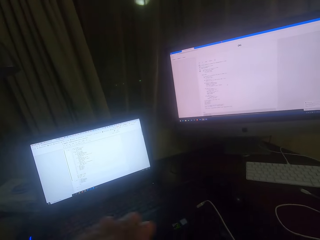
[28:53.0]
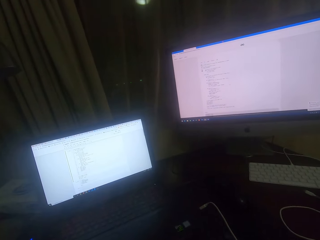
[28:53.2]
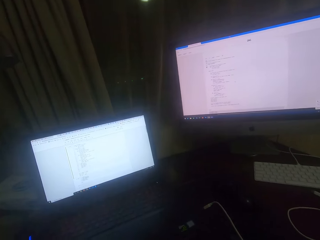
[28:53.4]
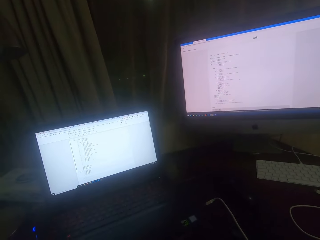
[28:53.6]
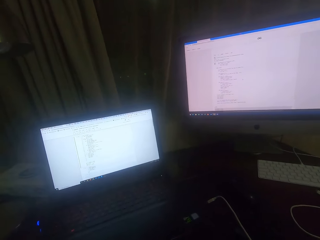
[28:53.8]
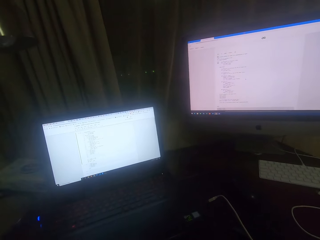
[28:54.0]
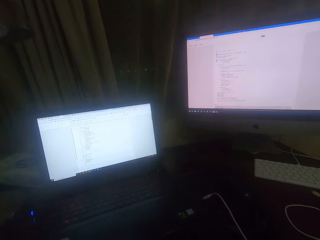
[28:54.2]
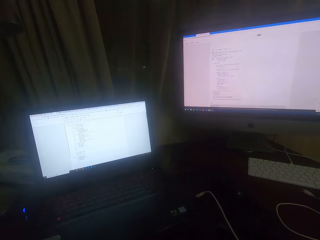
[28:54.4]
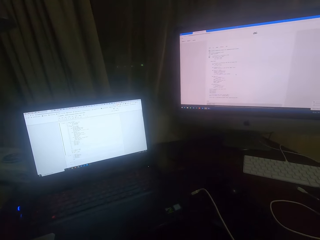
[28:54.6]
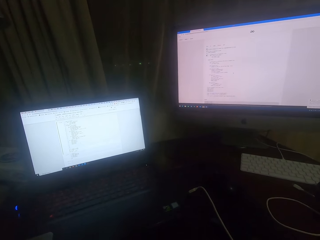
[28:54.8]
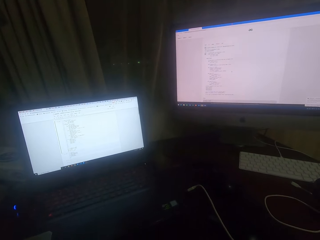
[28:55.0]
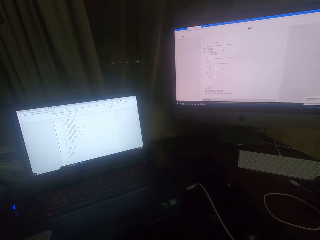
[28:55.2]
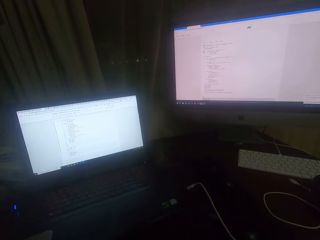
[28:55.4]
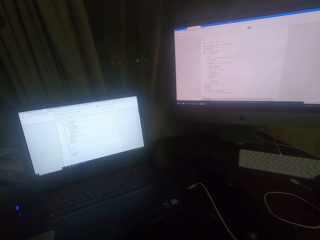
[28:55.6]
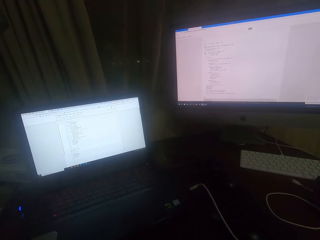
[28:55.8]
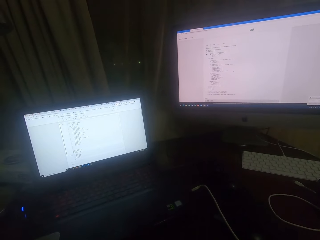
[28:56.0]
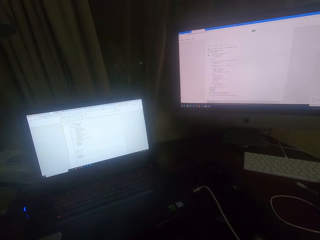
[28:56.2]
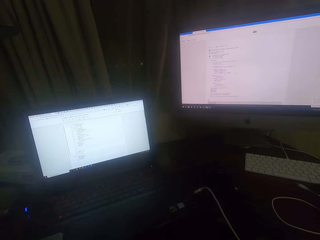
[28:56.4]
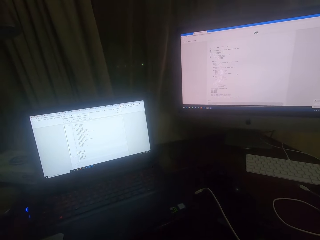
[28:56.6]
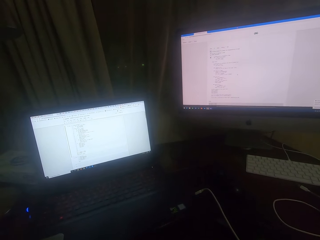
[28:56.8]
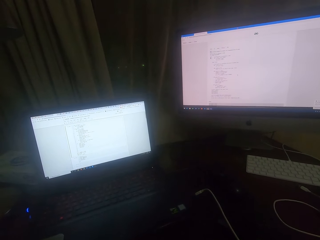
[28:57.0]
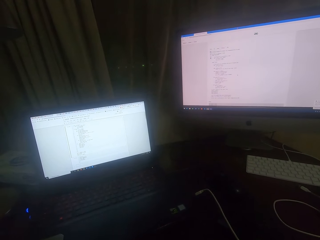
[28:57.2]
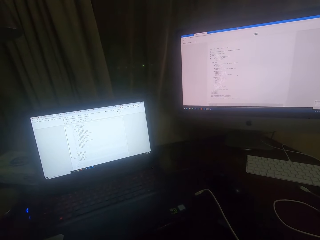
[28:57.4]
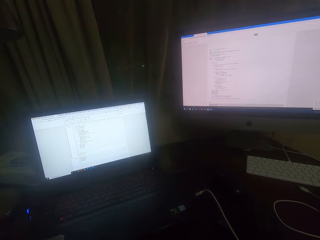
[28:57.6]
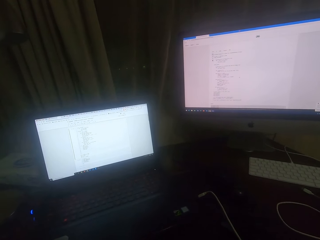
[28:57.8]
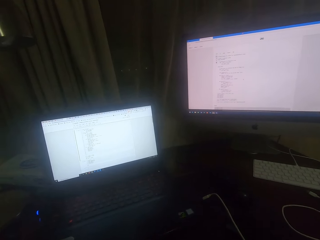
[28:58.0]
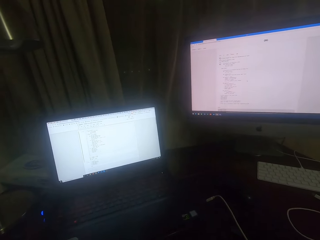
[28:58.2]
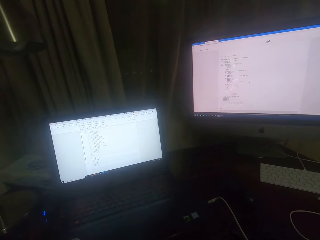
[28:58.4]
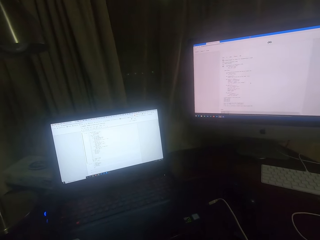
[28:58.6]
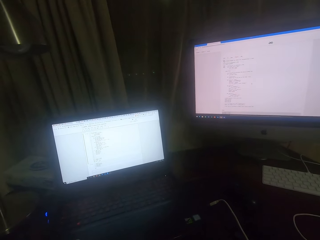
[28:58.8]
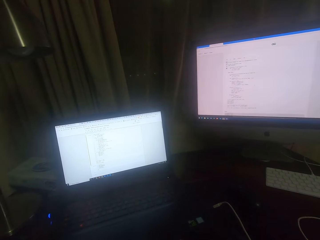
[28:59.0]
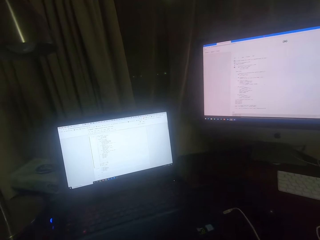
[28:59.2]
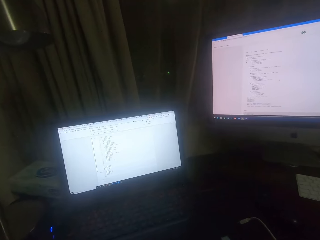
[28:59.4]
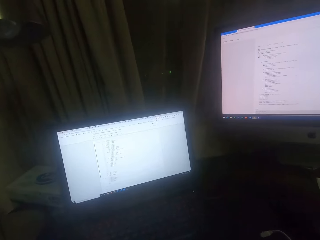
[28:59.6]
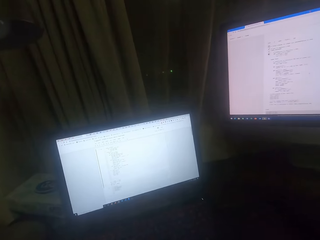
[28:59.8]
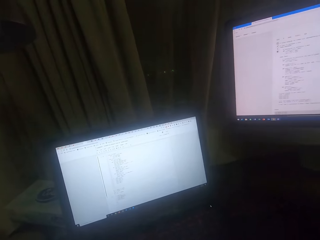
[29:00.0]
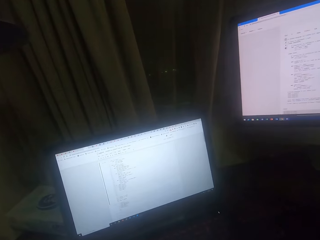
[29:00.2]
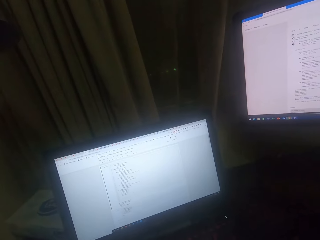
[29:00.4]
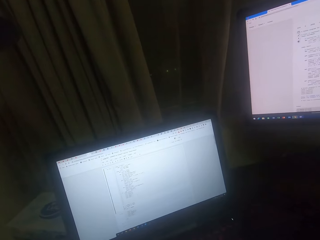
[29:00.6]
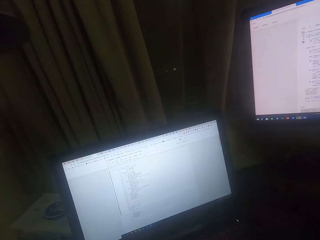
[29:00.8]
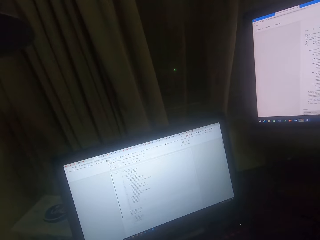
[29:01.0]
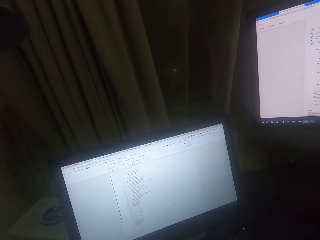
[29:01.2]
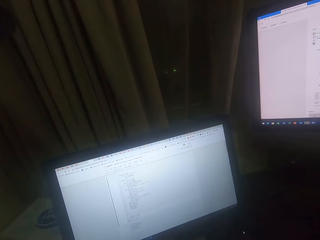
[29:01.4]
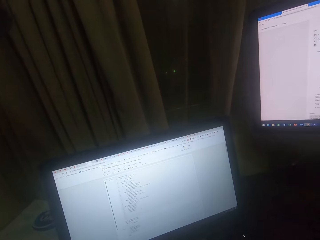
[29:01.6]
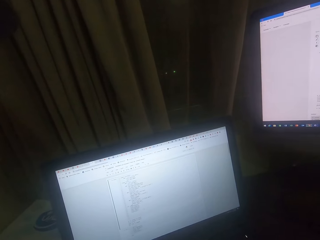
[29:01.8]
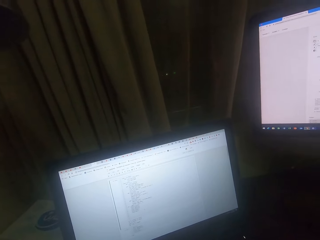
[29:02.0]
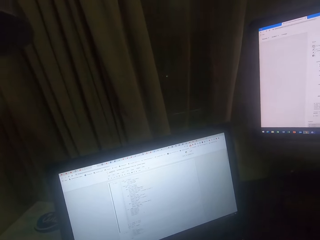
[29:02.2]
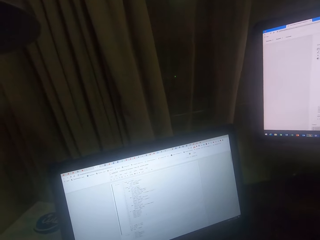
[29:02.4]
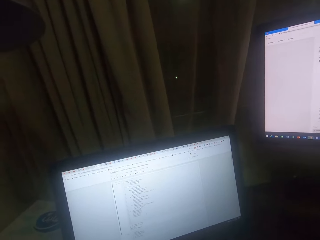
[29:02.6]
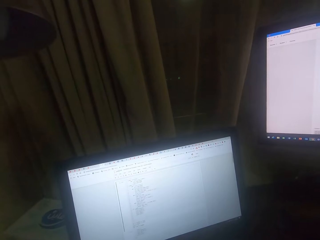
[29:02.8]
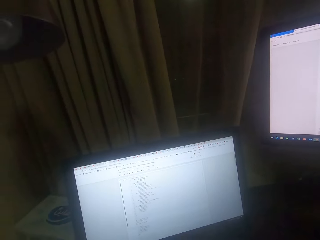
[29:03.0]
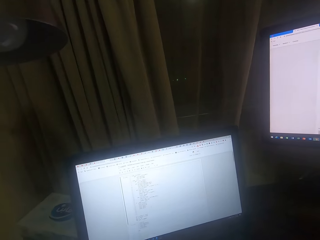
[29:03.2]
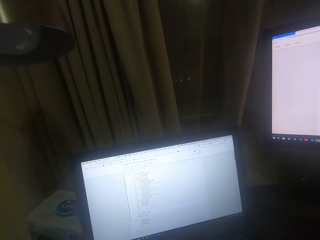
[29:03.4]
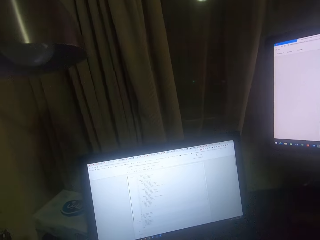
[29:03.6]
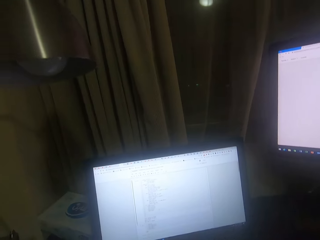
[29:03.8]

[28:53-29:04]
The camera wearer lifts his hand up. He types on the keyboard. He looks at the desktop.

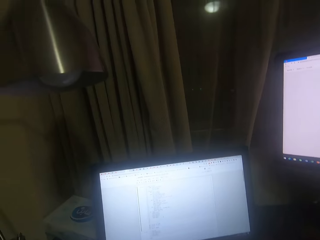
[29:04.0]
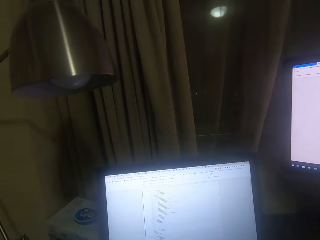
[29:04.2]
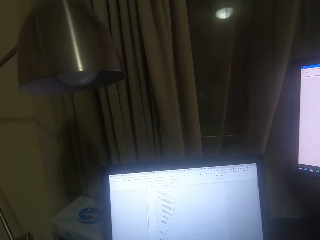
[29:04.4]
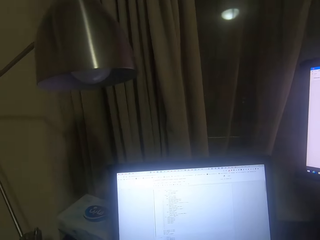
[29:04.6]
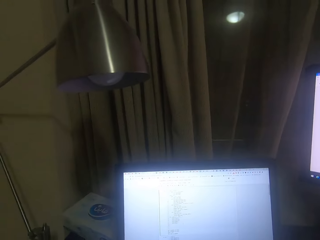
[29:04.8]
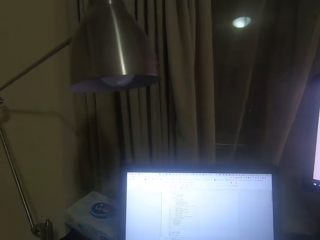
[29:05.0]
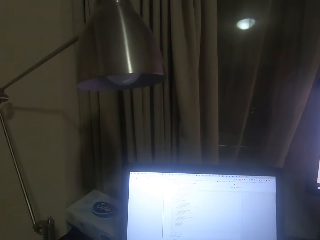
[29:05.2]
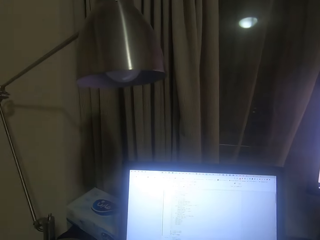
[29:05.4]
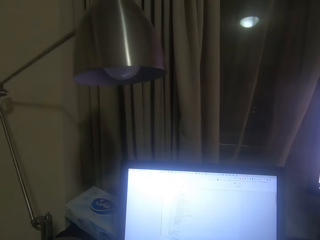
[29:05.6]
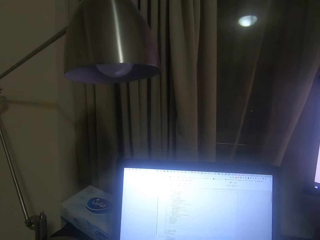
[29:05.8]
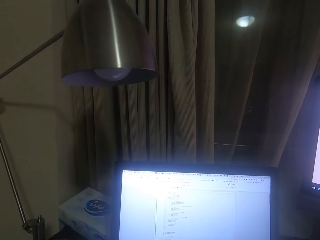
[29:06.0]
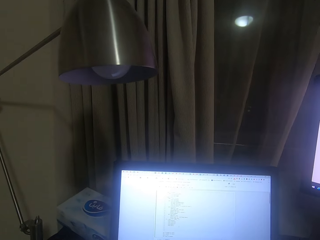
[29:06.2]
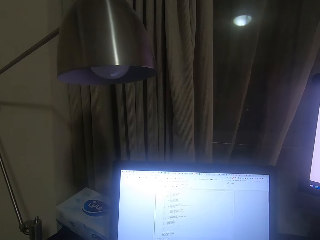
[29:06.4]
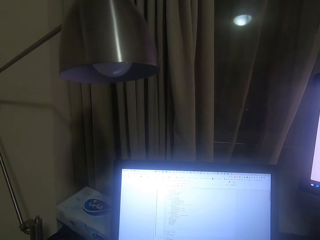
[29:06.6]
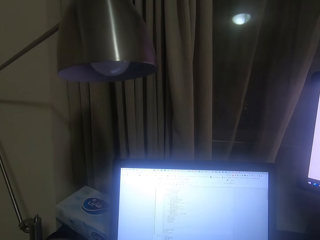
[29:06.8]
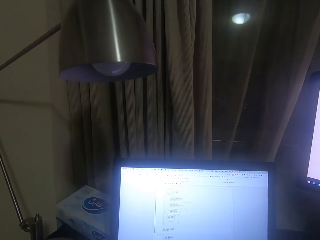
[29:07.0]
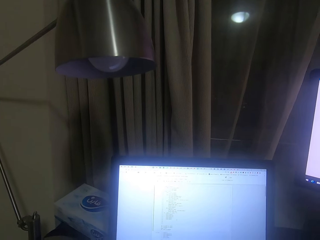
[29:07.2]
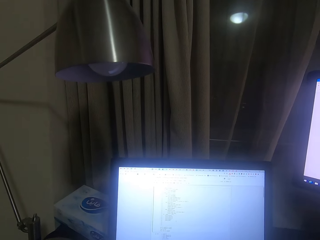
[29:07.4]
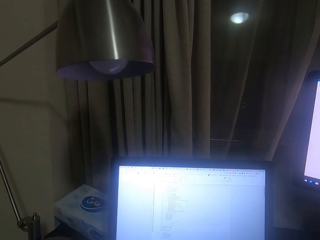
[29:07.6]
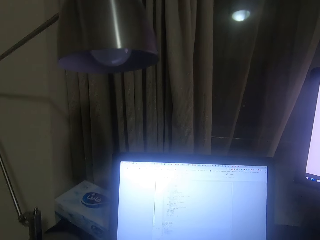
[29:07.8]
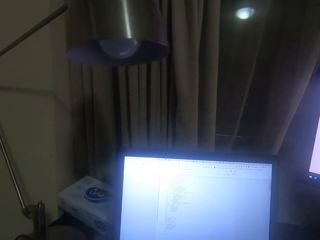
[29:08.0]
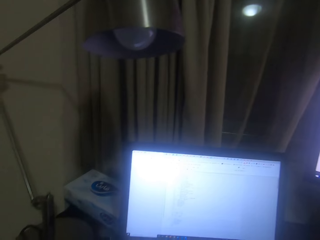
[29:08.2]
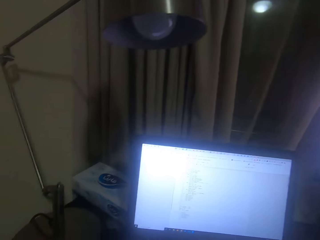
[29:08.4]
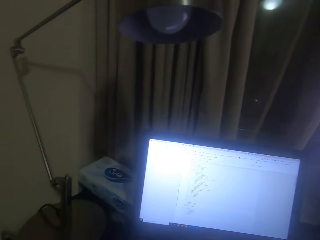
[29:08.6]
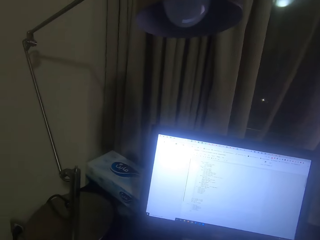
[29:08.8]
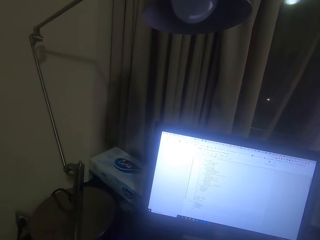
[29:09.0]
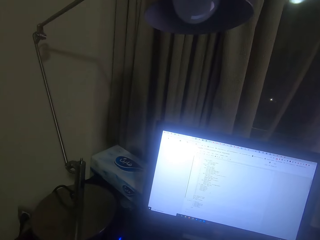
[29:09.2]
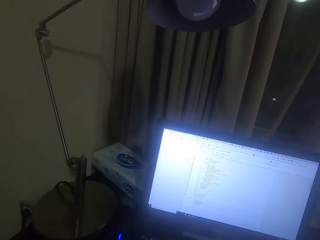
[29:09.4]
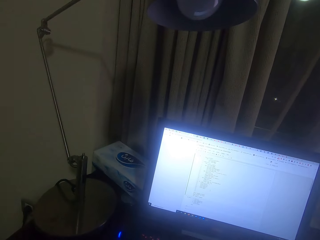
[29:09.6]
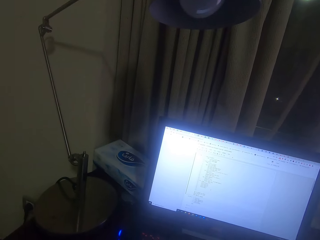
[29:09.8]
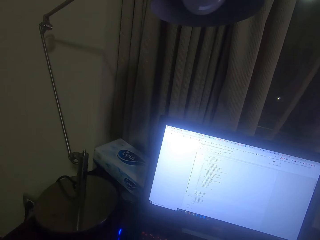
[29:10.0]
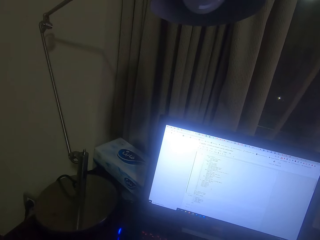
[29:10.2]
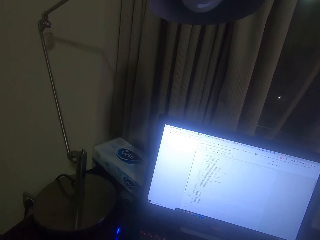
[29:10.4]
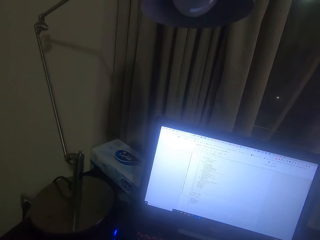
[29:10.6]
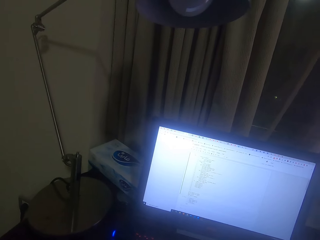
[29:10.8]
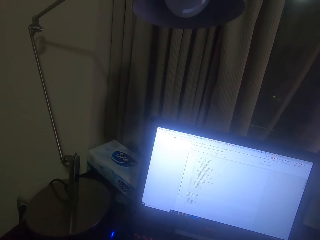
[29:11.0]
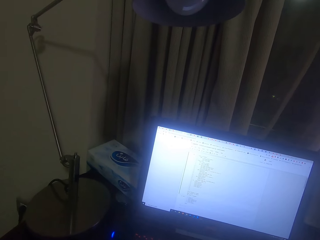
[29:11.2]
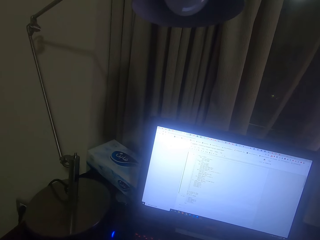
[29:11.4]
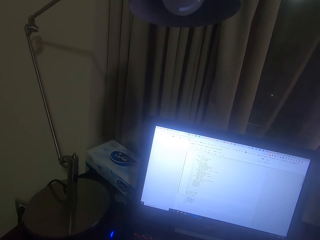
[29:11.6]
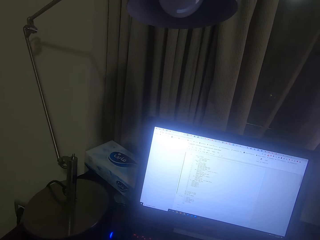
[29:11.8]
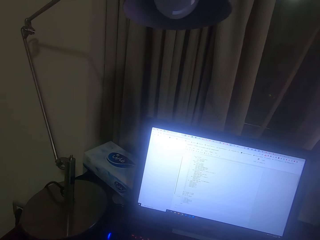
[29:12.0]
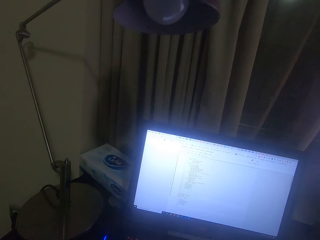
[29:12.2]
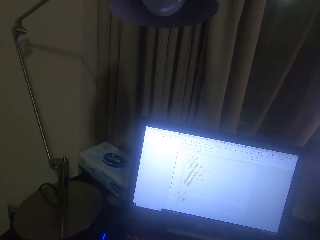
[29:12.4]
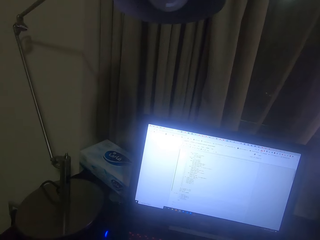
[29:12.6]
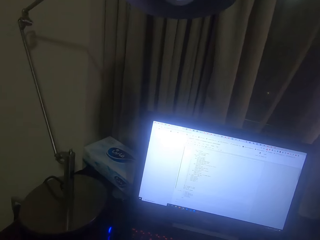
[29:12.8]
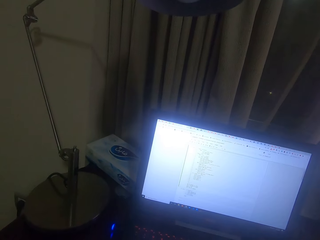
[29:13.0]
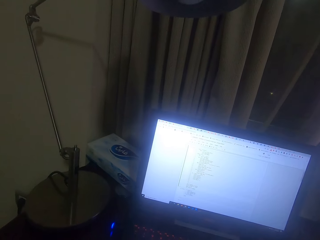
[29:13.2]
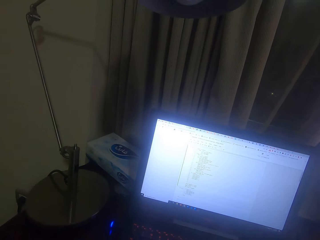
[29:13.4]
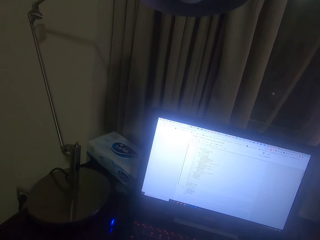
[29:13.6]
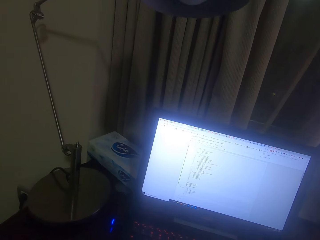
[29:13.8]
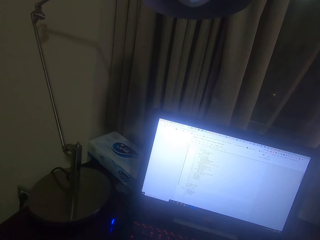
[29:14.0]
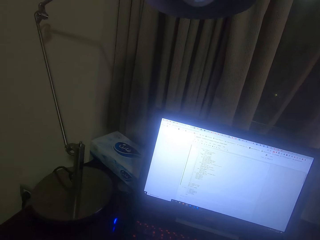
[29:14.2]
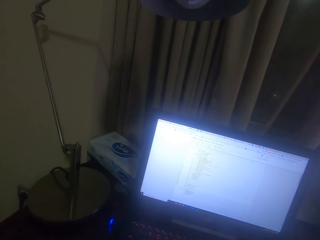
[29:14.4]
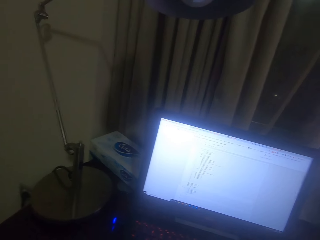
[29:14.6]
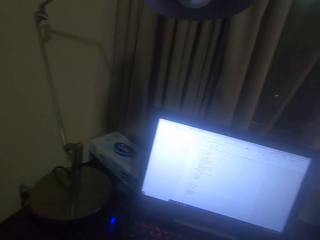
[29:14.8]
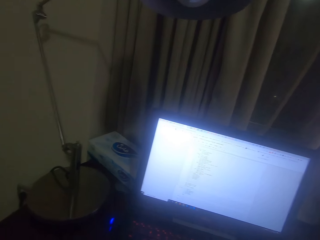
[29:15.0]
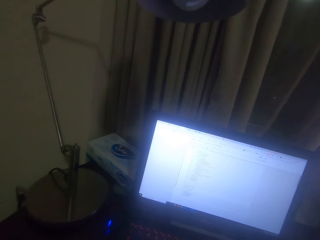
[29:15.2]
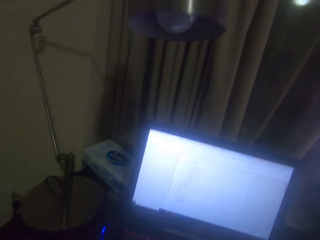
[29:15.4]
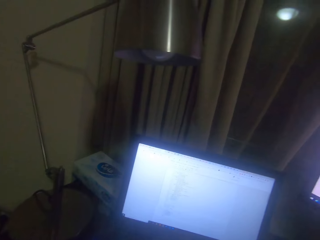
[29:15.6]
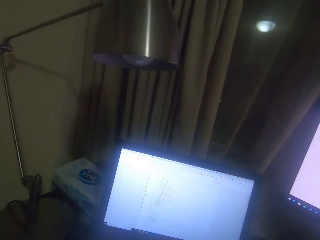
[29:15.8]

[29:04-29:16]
The camera wearer types on the laptop screen.
